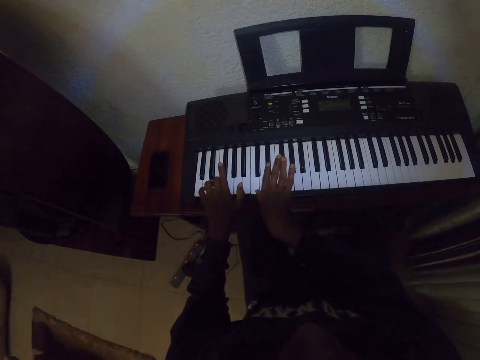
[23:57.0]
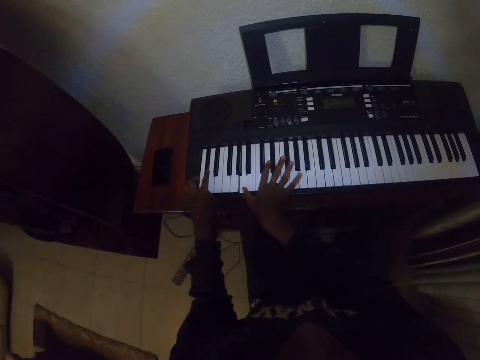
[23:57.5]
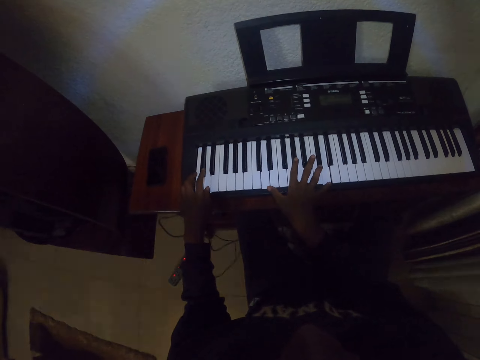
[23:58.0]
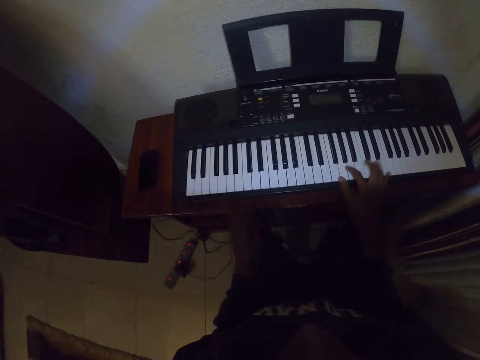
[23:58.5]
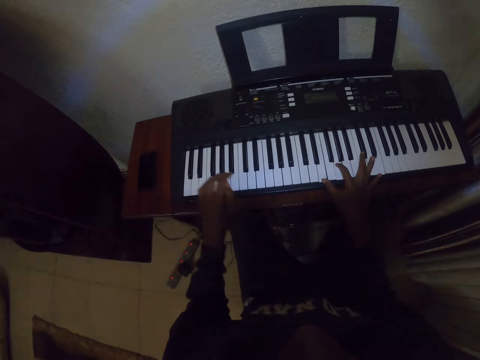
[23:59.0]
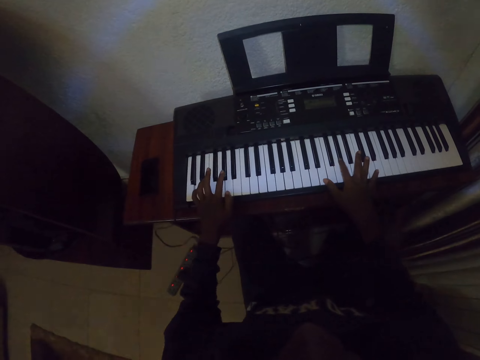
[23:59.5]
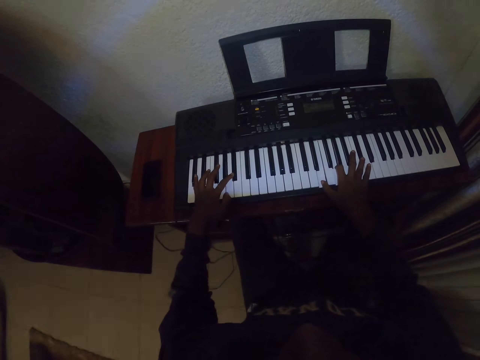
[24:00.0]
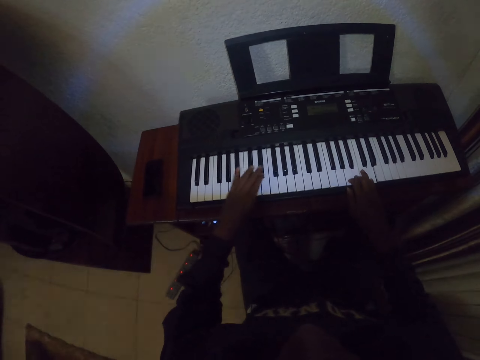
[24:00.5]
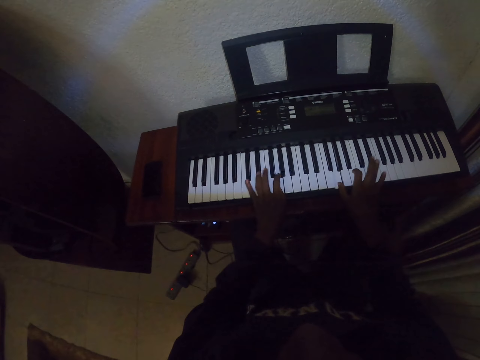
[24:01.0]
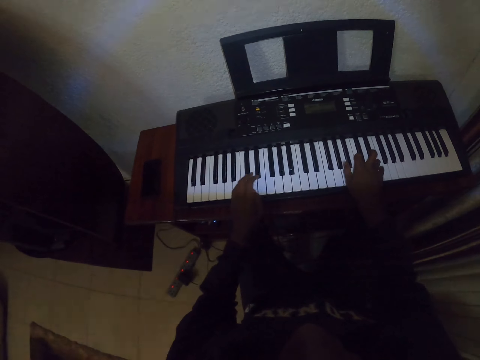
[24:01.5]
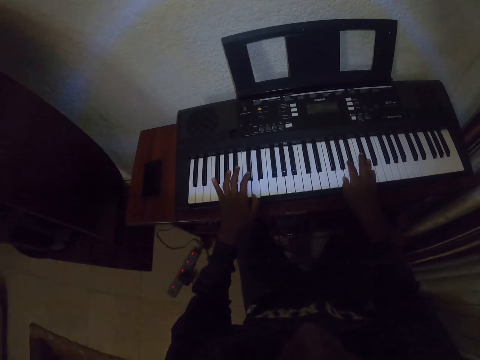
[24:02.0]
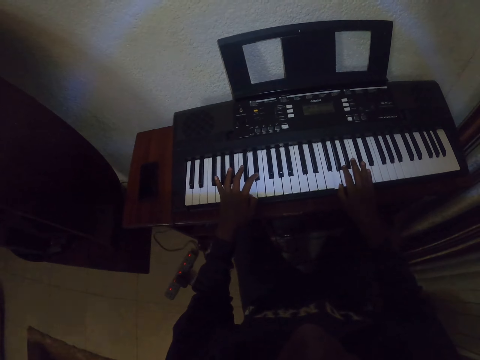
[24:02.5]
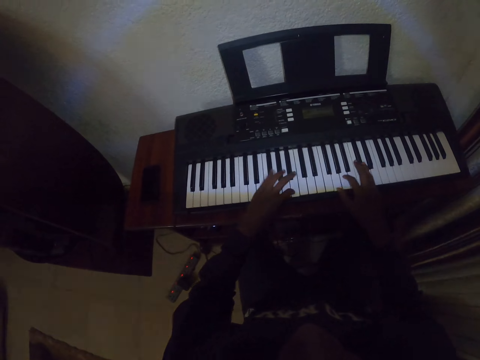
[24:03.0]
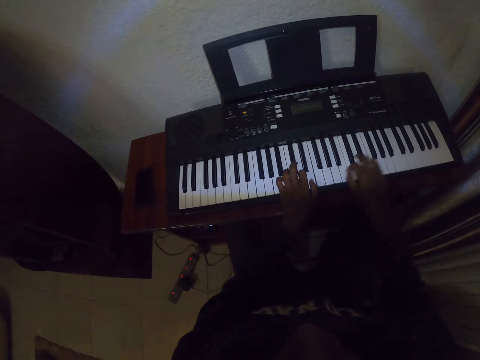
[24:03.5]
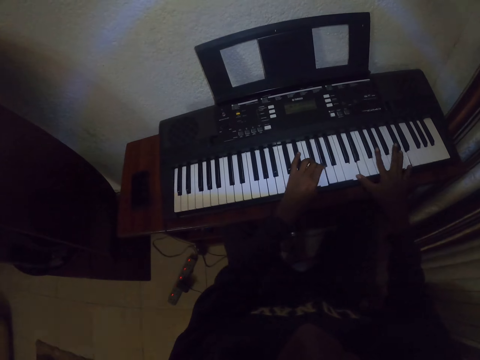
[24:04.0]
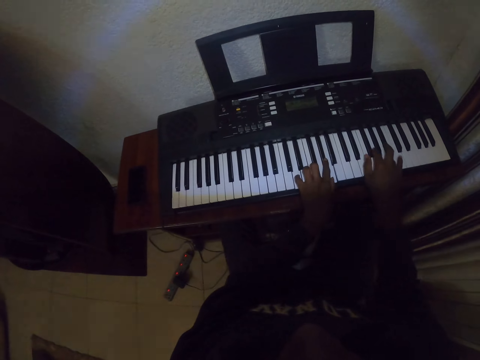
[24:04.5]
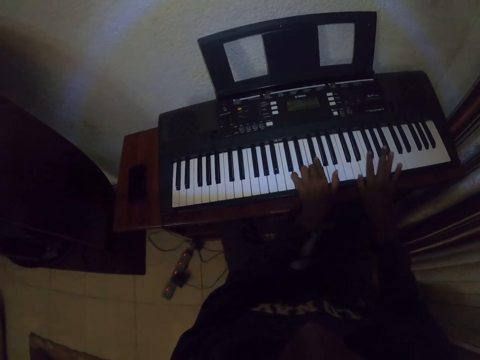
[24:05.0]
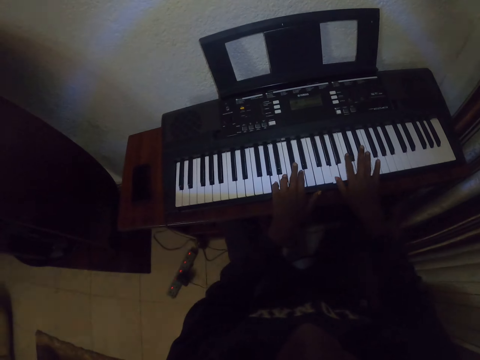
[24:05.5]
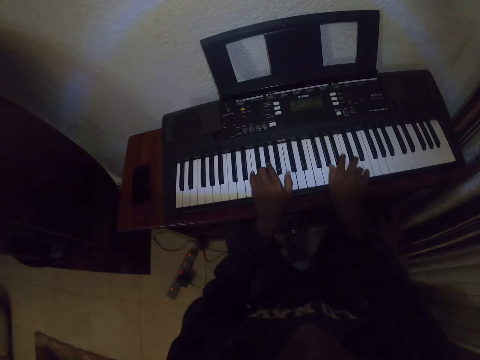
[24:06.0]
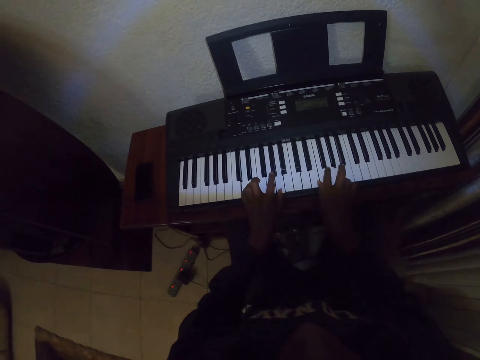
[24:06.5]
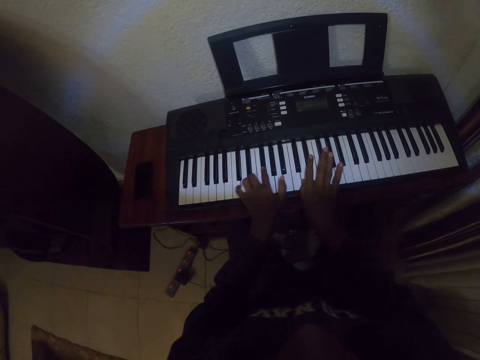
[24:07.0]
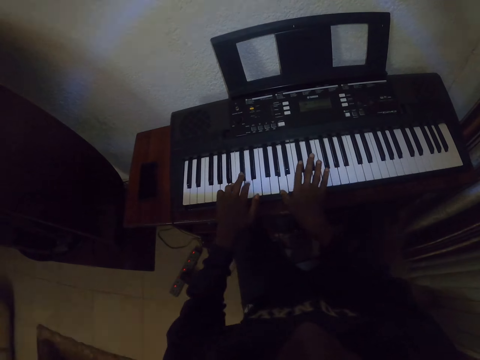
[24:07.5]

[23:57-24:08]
The camera wearer moves the left hand through the keyboard. They play the keyboard with both hands.

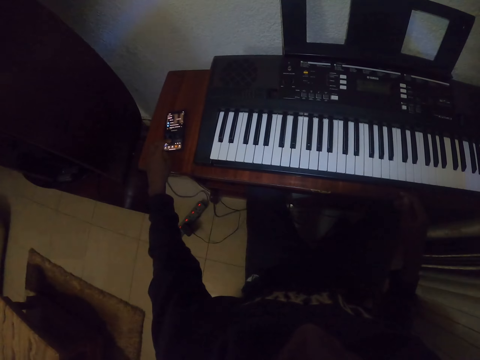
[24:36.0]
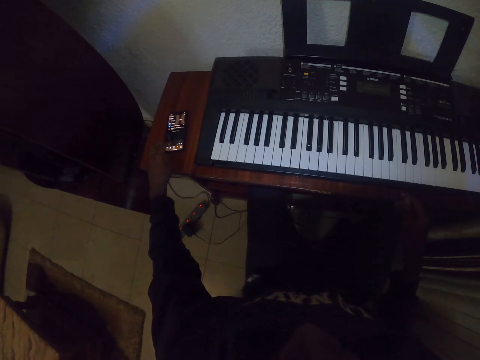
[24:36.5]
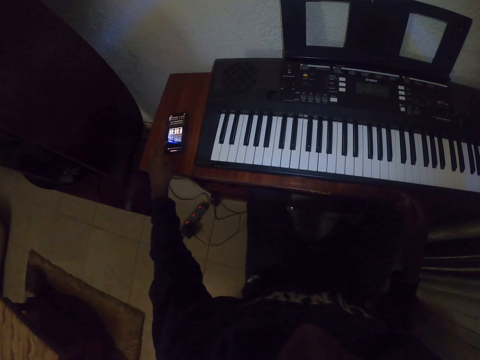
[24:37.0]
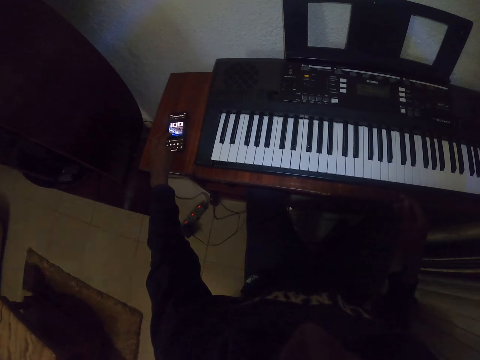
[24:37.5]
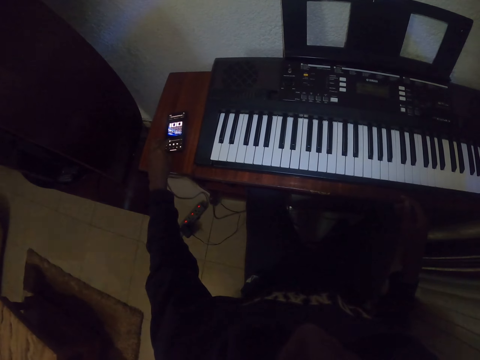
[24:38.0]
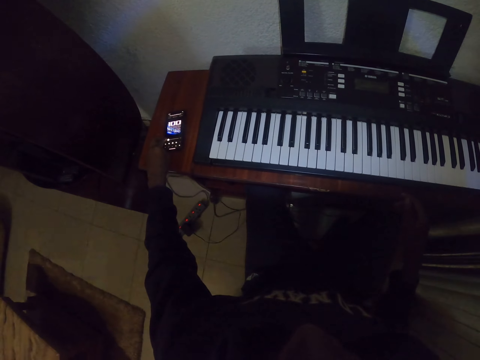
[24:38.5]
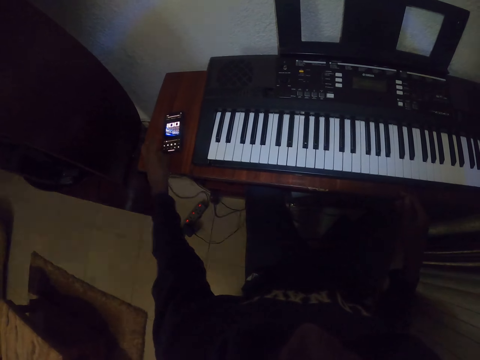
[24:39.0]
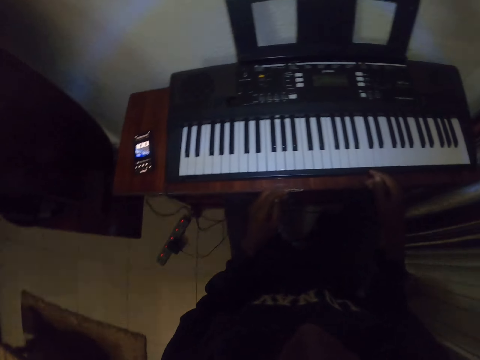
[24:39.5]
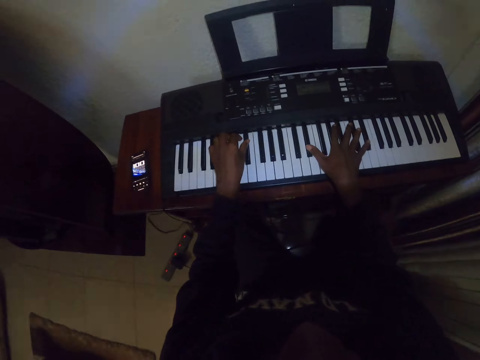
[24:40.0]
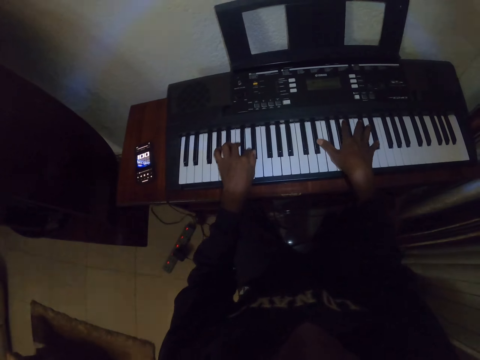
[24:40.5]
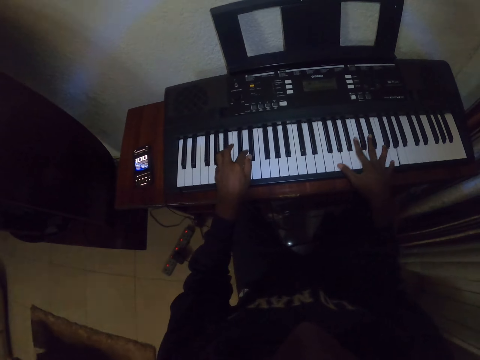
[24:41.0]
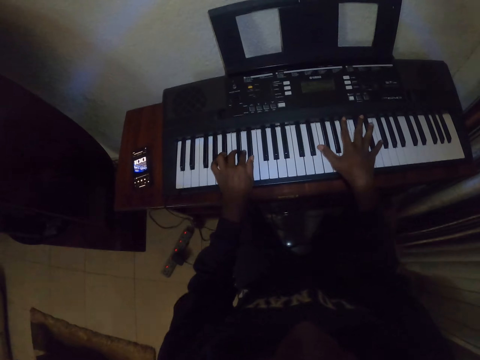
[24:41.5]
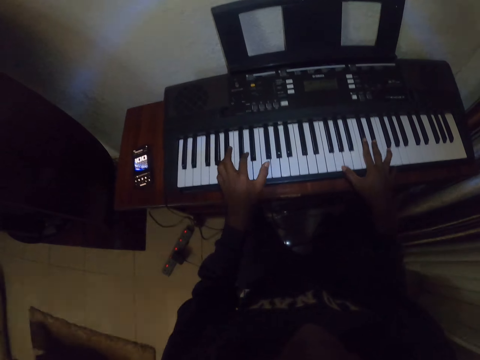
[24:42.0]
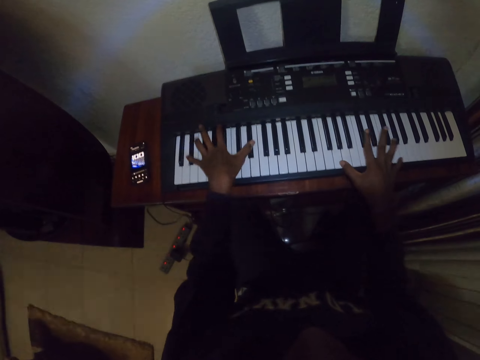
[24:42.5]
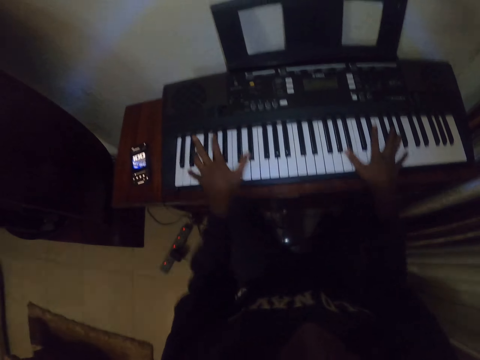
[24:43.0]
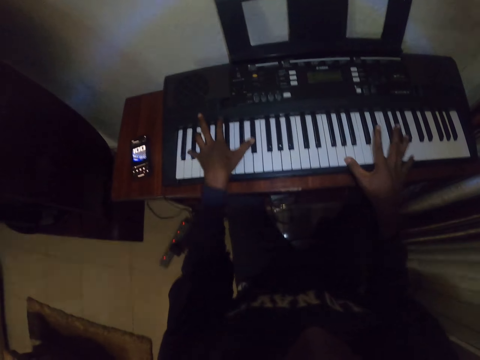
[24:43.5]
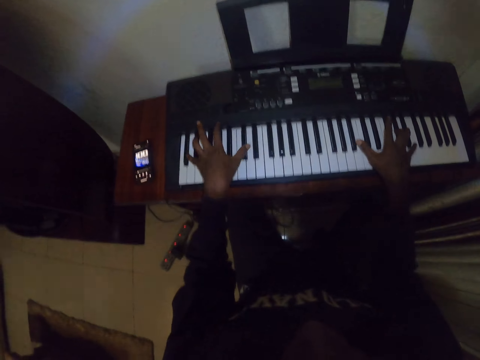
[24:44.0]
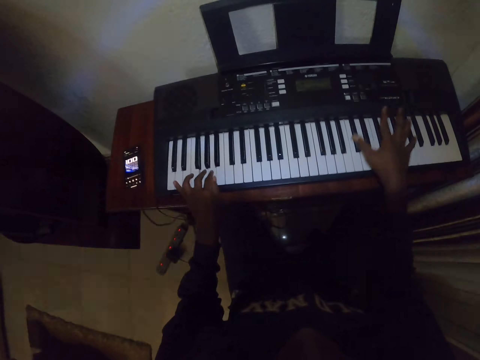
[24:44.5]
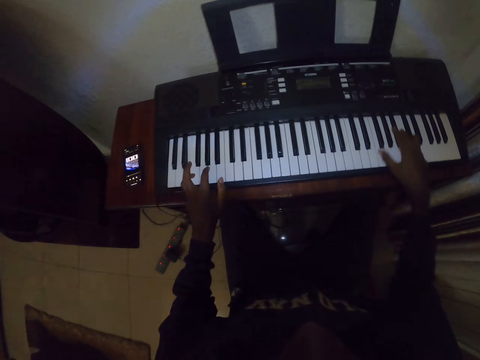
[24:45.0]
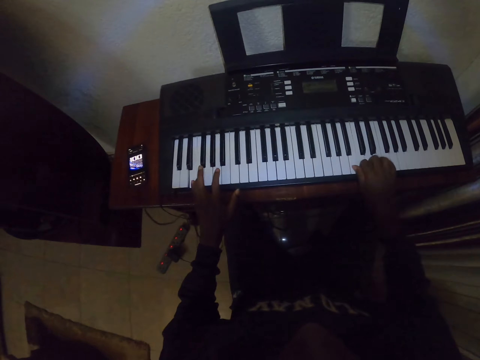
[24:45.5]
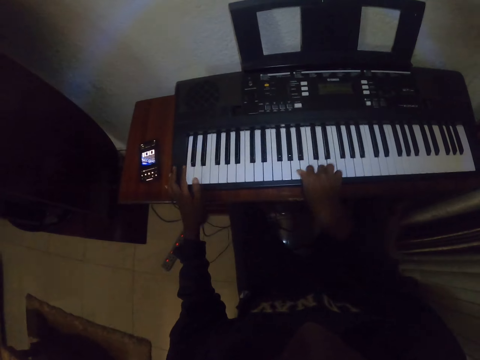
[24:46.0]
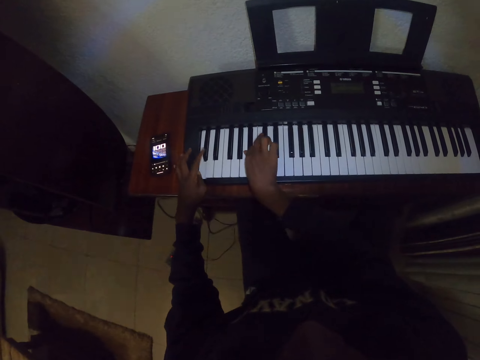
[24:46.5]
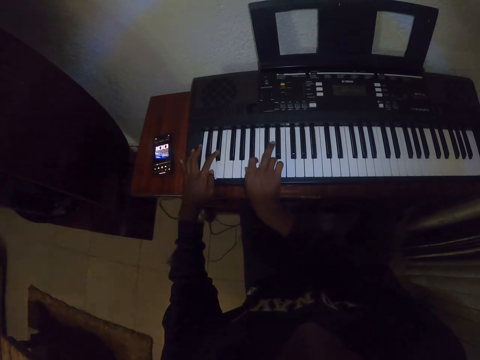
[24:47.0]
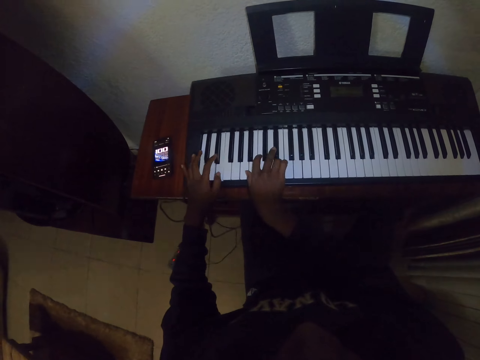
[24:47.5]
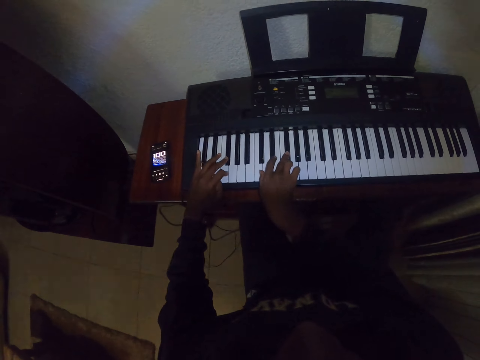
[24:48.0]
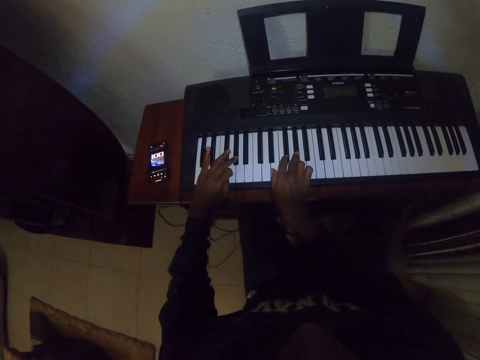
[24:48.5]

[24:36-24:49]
The camera wearer presses the phone on the table. They scroll the phone with the left hand. They hold the keyboard with both hands. They play the keyboard with both hands.

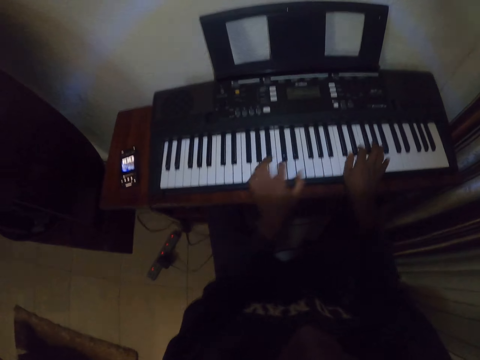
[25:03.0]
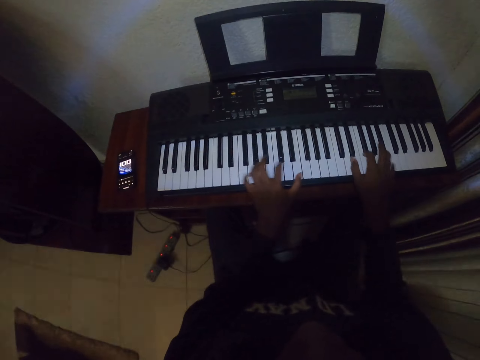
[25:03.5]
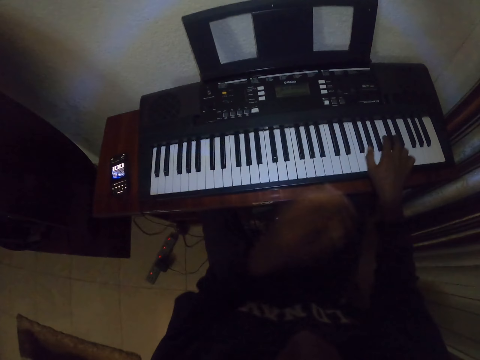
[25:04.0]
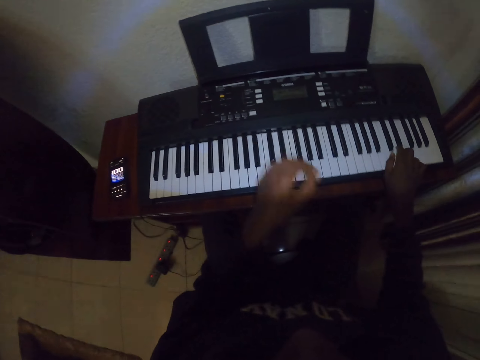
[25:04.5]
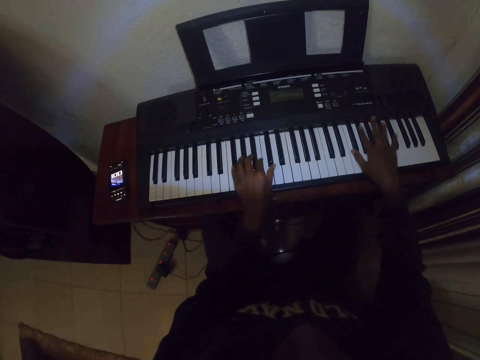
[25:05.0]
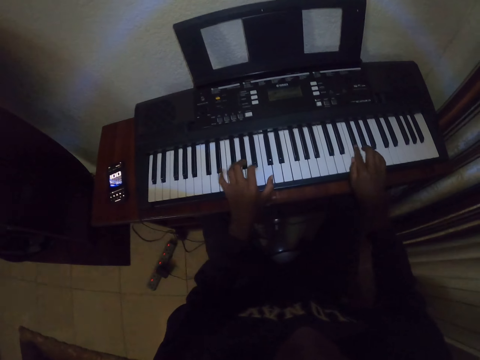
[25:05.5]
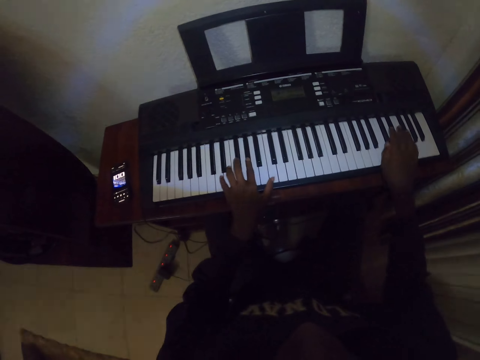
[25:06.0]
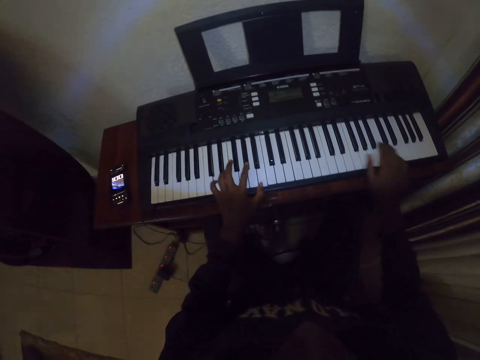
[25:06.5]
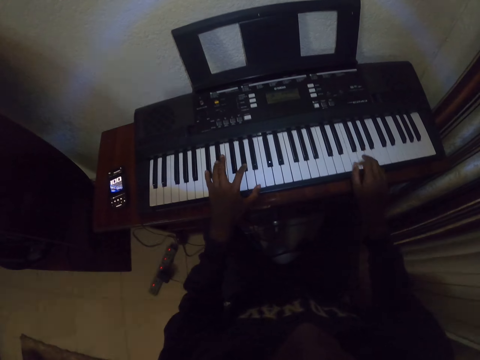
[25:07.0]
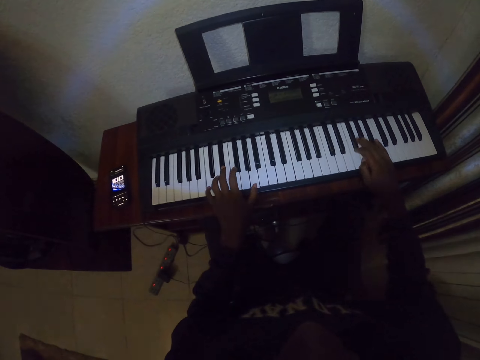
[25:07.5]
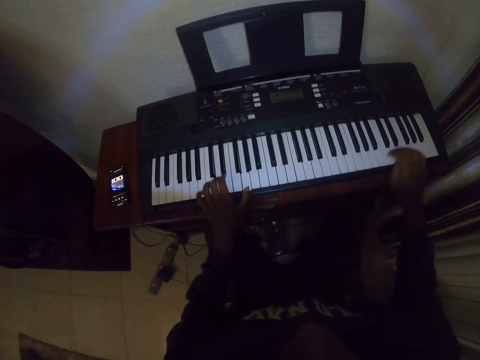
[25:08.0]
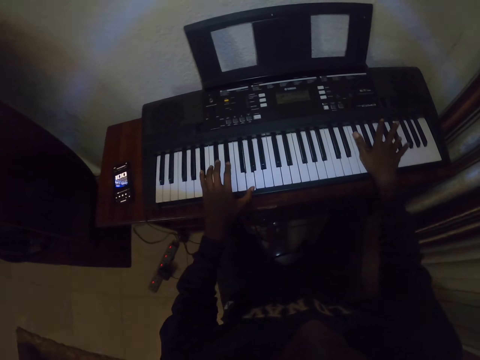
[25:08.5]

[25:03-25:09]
The camera wearer touches the face with the left hand. They play the keyboard with both hands.
